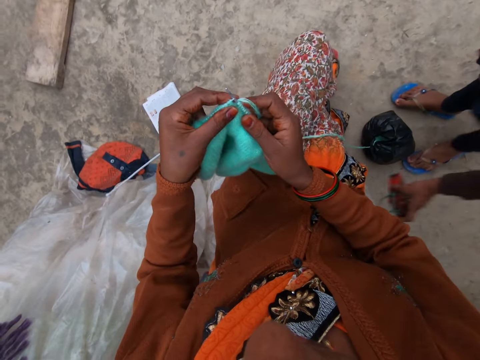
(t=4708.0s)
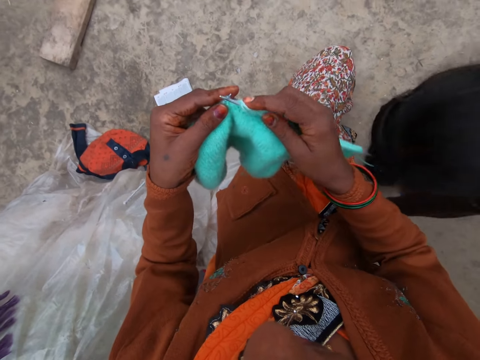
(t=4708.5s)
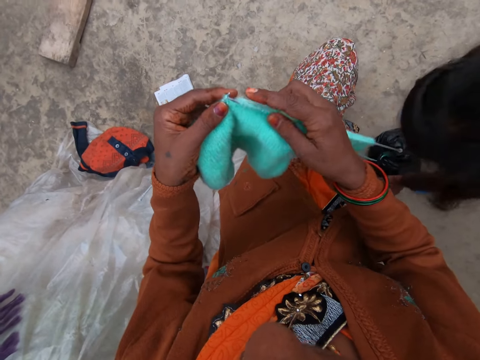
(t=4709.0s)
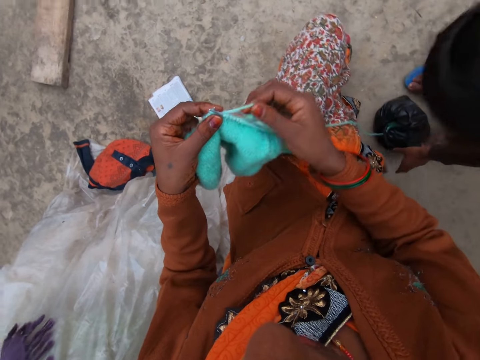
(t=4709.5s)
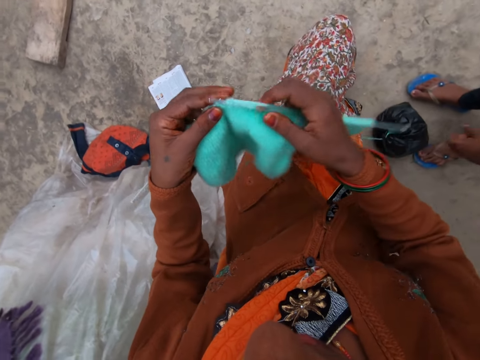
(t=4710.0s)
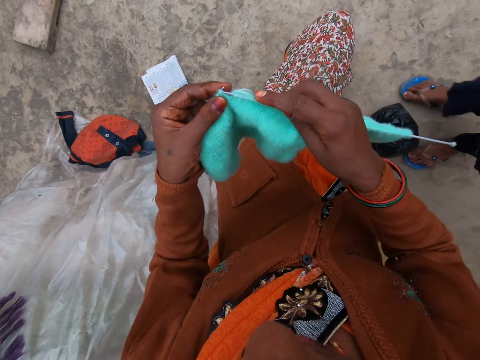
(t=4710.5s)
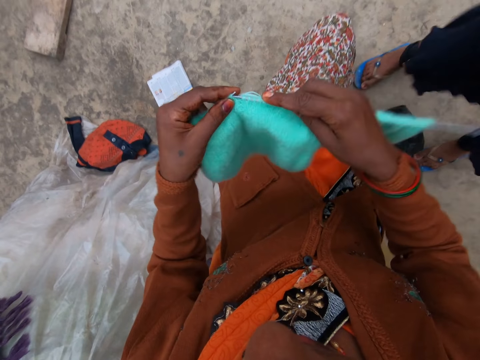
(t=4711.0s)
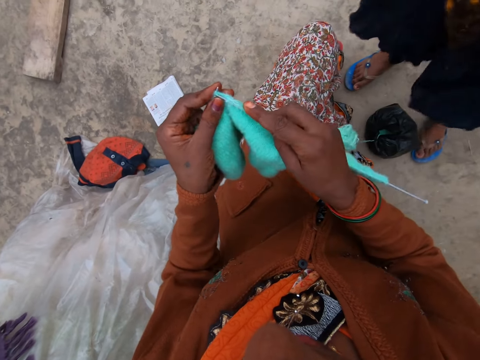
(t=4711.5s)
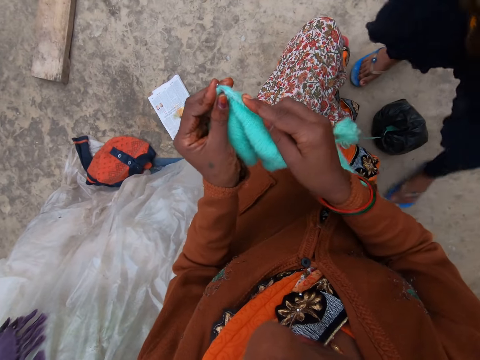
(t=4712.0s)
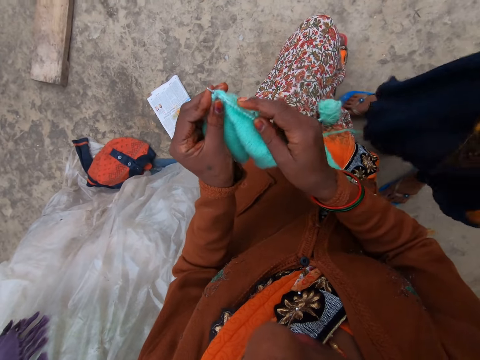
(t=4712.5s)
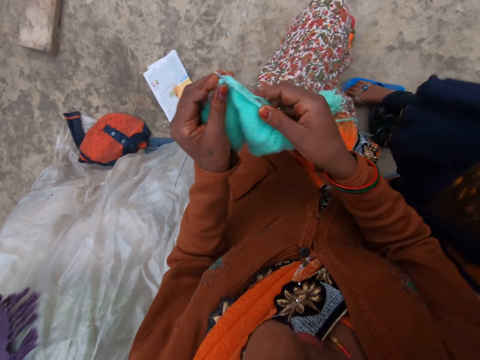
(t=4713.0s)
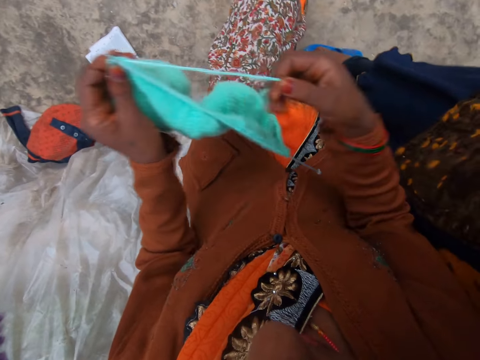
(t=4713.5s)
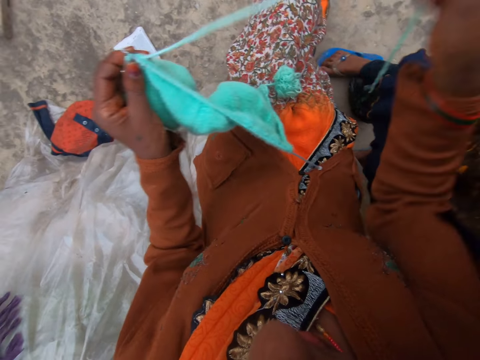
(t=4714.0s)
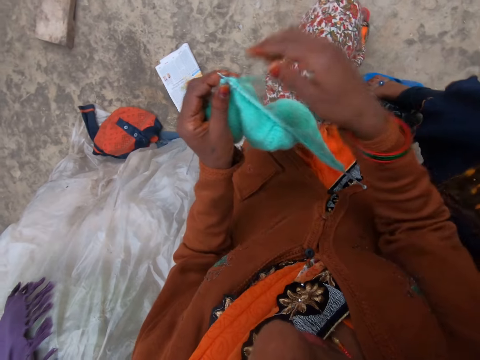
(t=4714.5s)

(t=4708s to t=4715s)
The camera wearer adjusts the knitted fabric on the lap. The lady puts down a thread or phone on the floor. The camera wearer knits the piece of fabric with the knitting needle. She knits it again. The lady walks around the verandah. The camera wearer straightens a knitting thread with her hand. The lady adjusts a camera with her hands.
